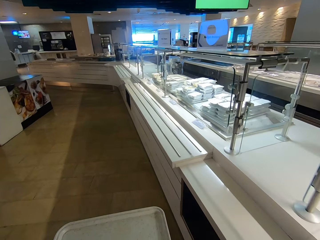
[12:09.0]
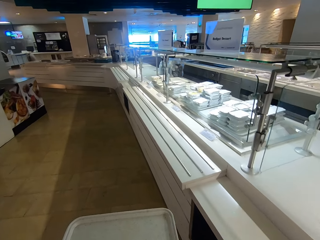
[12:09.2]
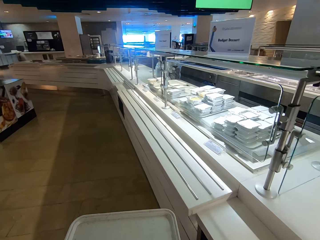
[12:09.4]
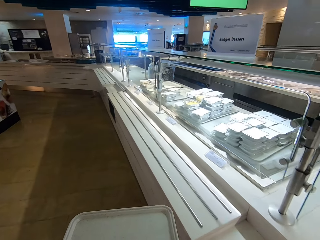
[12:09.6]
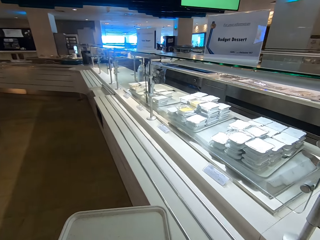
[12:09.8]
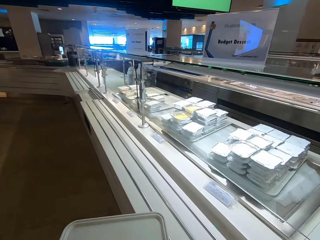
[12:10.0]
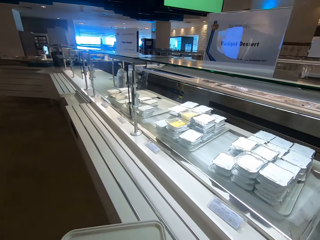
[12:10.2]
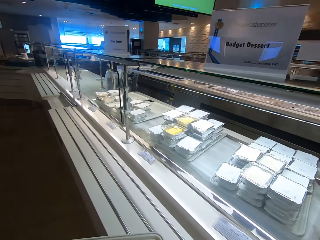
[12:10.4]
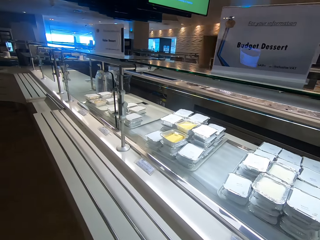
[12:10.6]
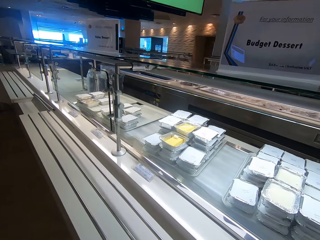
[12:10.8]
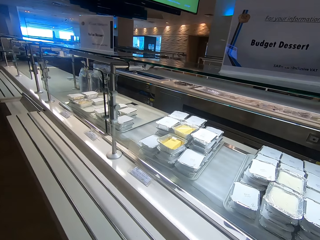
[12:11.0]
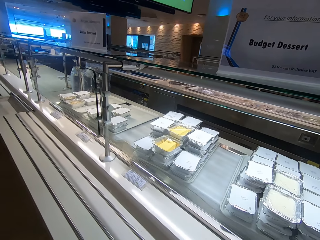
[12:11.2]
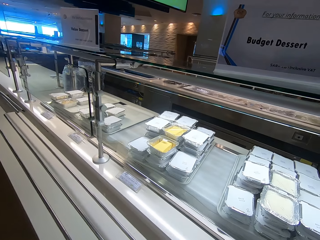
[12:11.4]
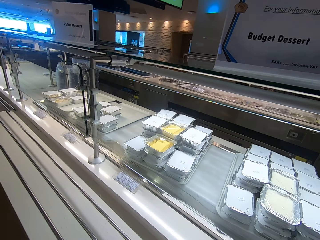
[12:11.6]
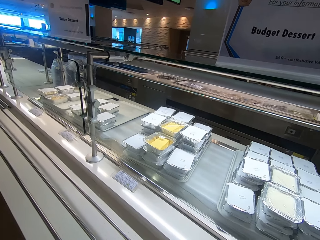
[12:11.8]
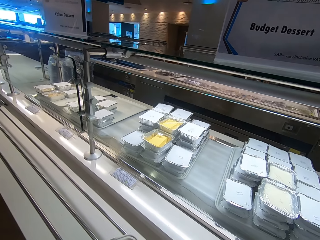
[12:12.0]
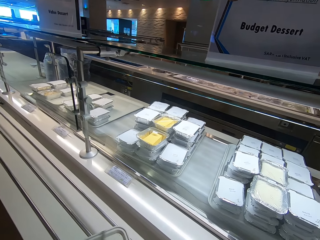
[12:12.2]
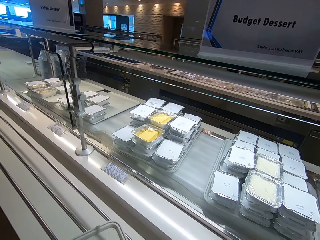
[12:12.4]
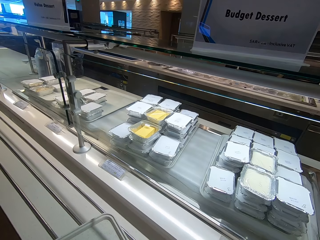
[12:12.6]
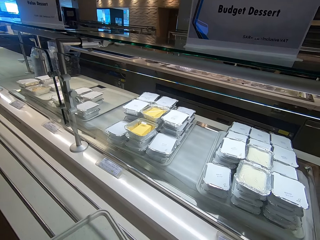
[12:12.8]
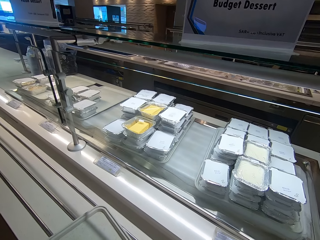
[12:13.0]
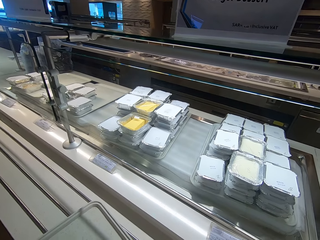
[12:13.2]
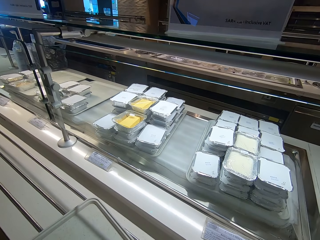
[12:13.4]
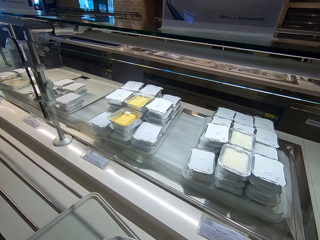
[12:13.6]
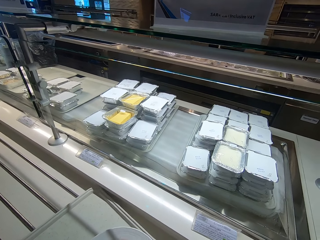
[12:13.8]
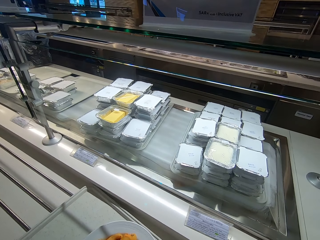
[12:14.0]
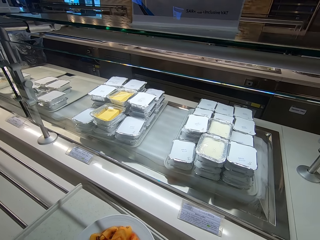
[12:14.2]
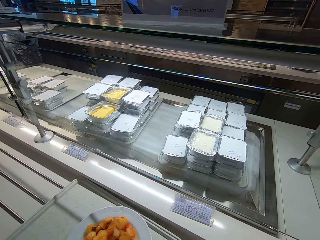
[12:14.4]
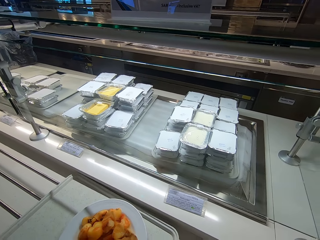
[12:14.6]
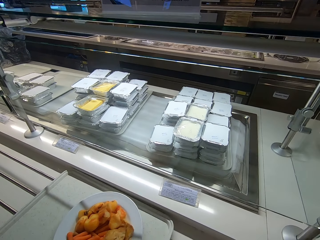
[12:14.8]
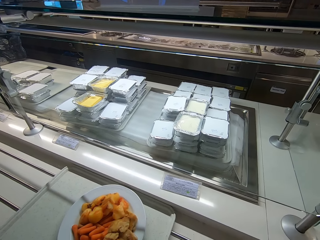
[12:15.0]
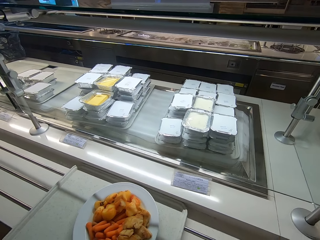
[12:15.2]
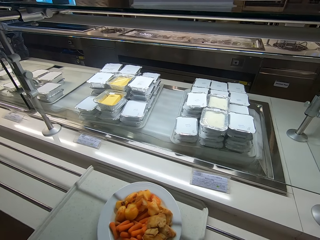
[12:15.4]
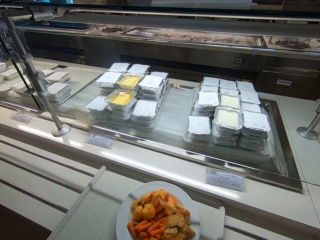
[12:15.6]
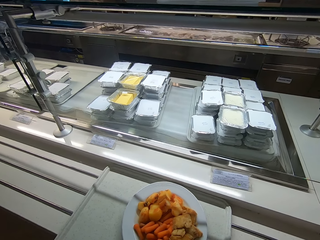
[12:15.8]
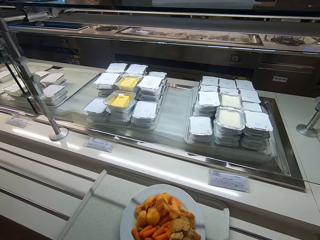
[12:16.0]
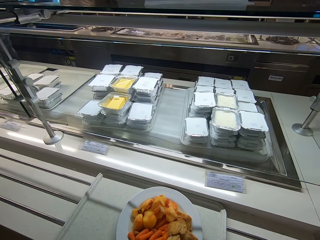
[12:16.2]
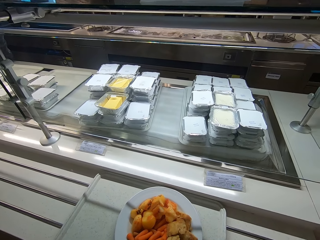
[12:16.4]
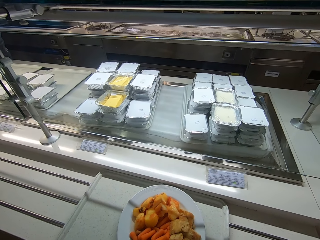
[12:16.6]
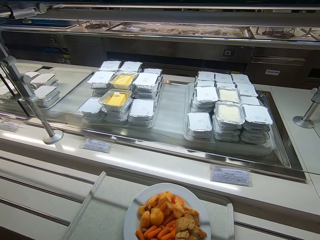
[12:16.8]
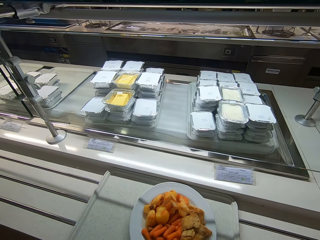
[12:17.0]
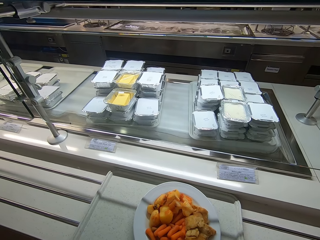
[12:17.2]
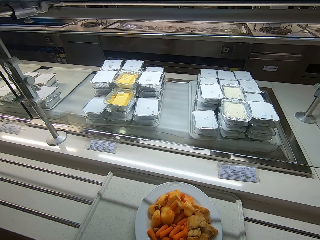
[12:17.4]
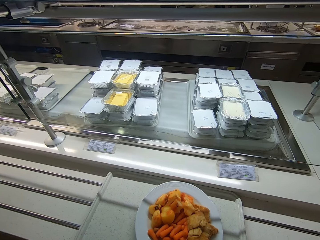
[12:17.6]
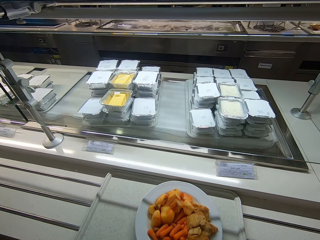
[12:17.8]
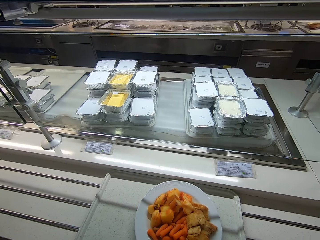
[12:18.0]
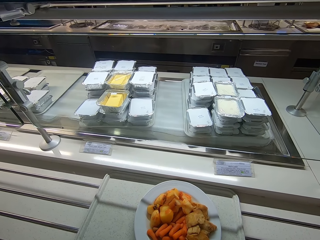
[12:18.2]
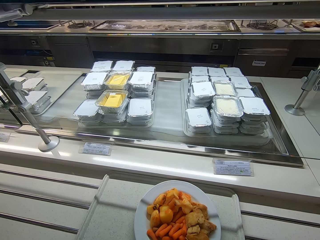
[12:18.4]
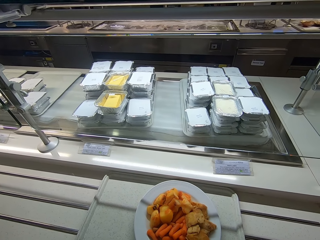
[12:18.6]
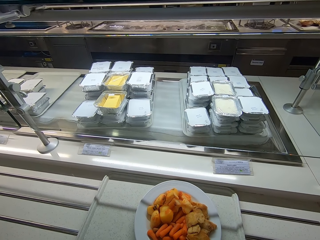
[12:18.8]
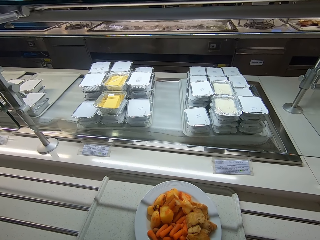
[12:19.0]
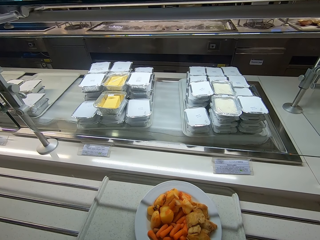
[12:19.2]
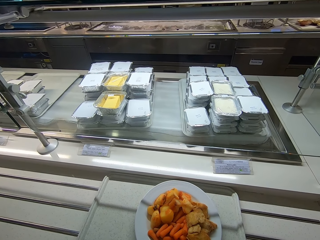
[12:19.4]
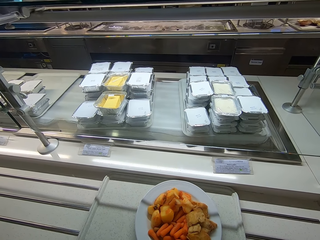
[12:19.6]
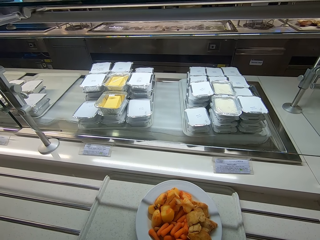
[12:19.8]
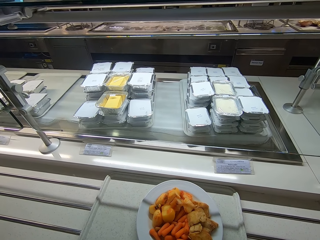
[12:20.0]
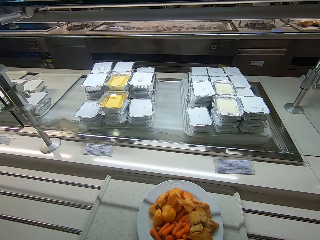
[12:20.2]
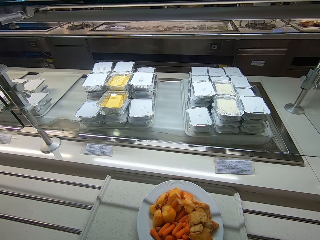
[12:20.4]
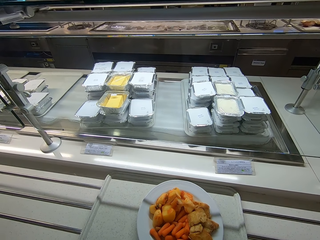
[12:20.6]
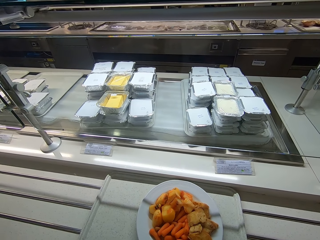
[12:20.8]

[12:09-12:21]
The camera wearer stares at the counter. They place food on the counter. They stare at the counter. They stop at the desserts counter.

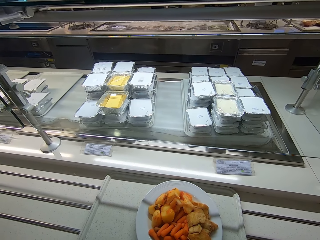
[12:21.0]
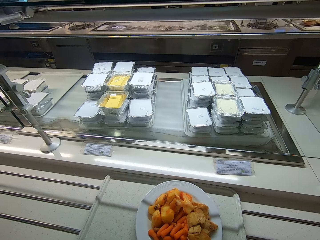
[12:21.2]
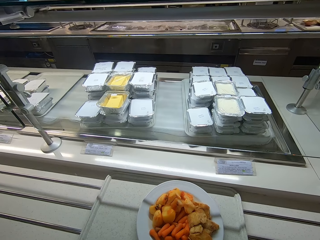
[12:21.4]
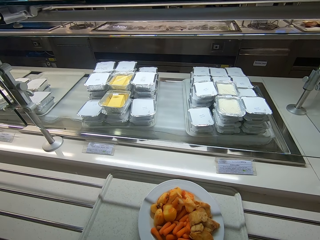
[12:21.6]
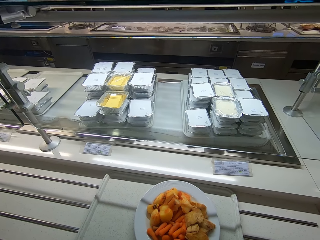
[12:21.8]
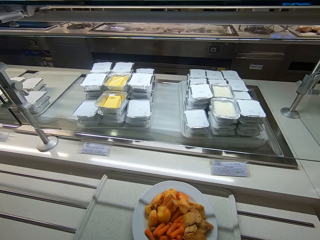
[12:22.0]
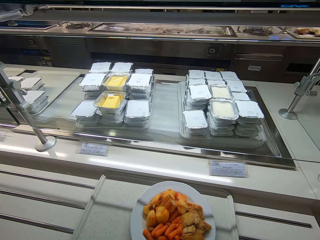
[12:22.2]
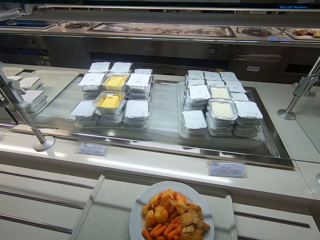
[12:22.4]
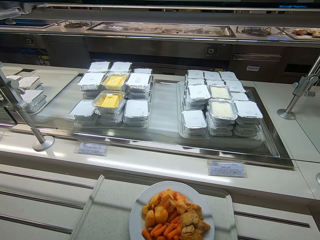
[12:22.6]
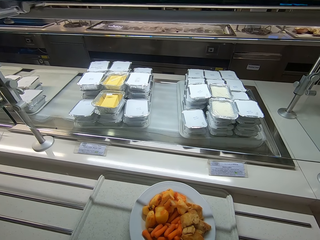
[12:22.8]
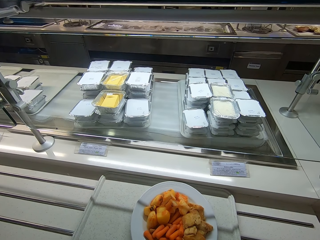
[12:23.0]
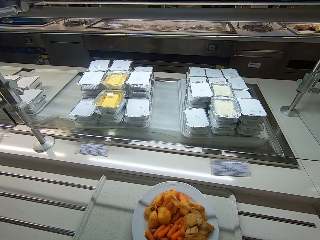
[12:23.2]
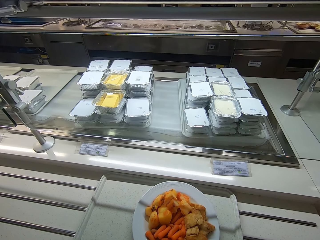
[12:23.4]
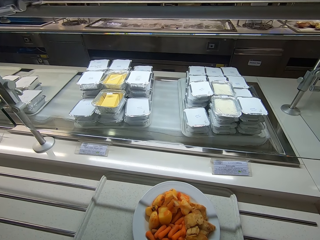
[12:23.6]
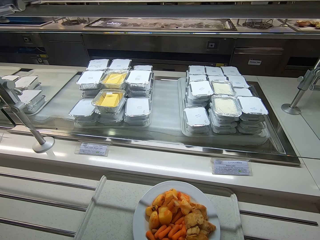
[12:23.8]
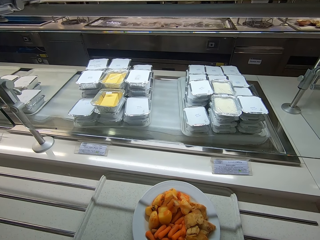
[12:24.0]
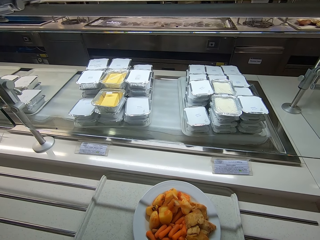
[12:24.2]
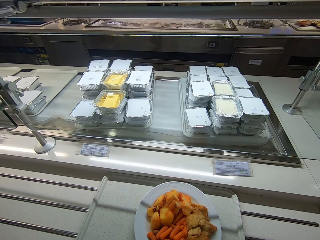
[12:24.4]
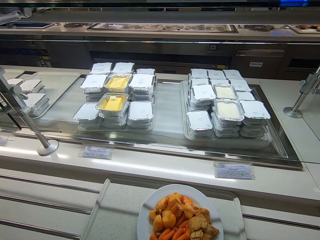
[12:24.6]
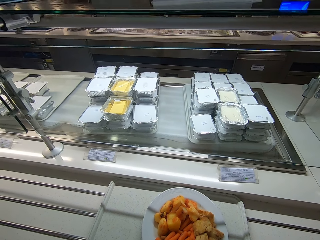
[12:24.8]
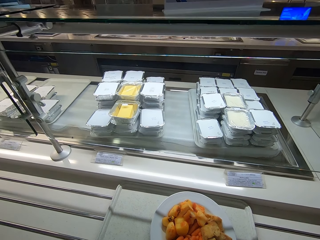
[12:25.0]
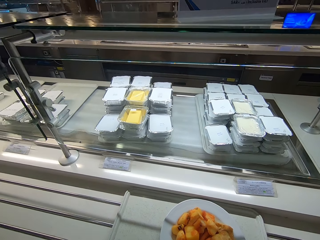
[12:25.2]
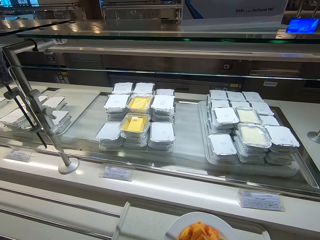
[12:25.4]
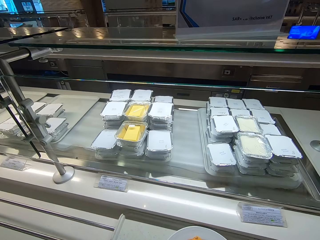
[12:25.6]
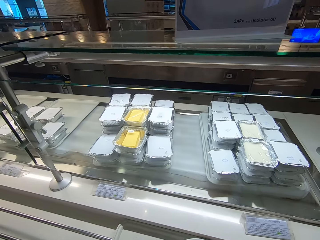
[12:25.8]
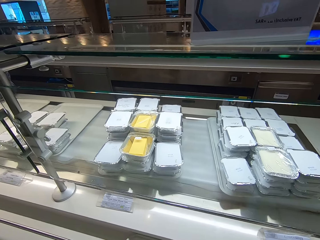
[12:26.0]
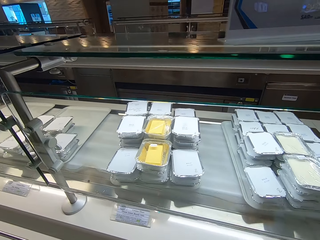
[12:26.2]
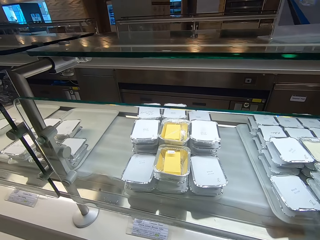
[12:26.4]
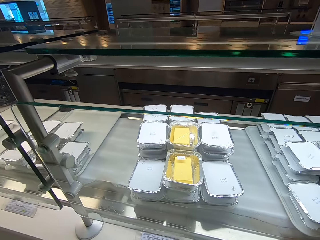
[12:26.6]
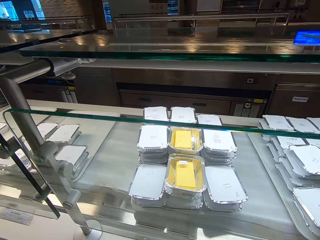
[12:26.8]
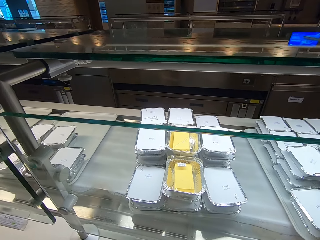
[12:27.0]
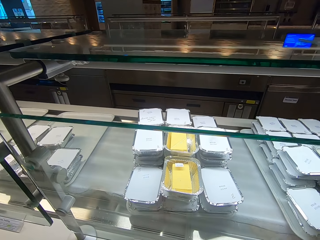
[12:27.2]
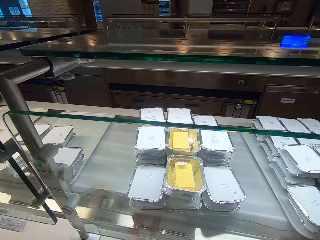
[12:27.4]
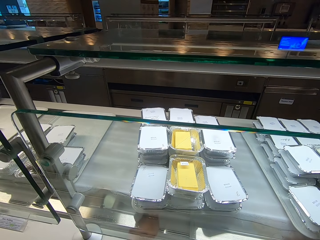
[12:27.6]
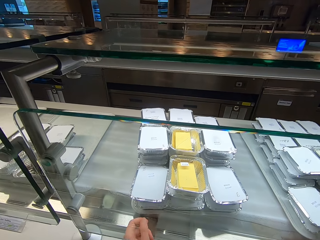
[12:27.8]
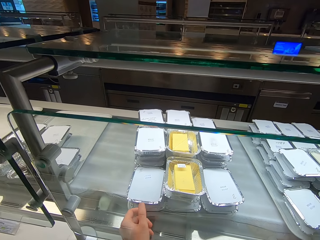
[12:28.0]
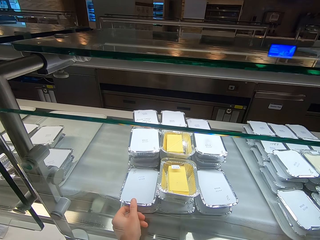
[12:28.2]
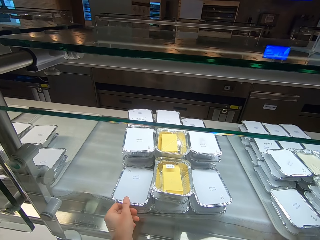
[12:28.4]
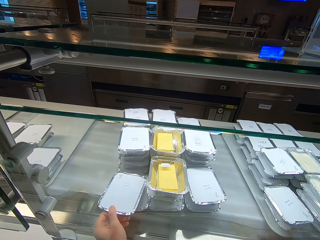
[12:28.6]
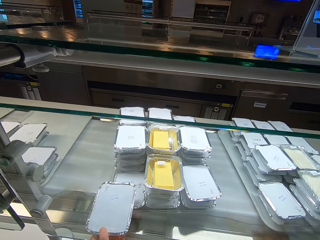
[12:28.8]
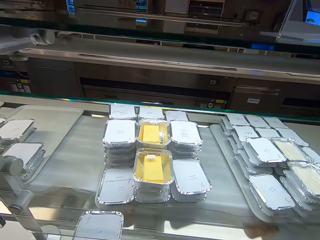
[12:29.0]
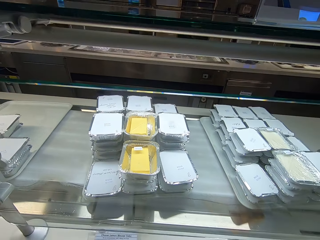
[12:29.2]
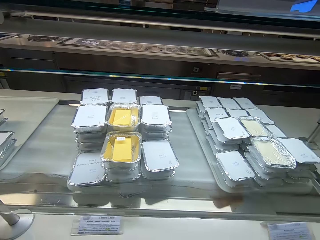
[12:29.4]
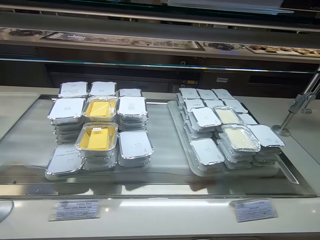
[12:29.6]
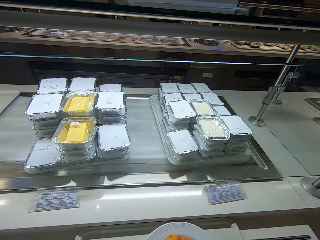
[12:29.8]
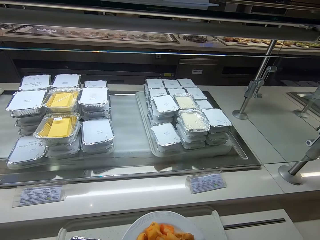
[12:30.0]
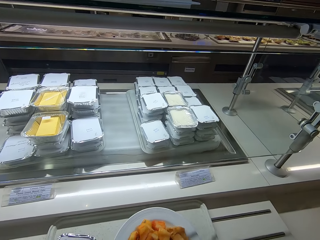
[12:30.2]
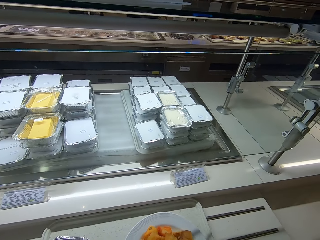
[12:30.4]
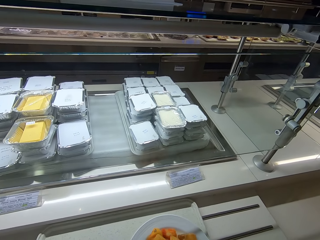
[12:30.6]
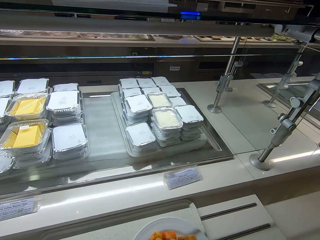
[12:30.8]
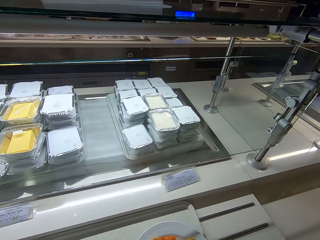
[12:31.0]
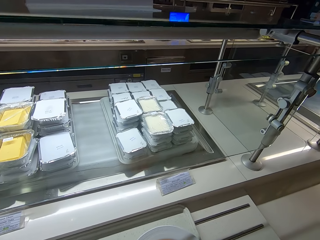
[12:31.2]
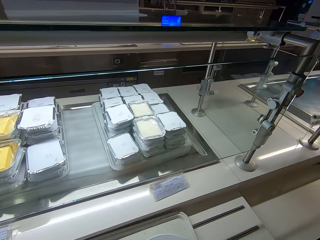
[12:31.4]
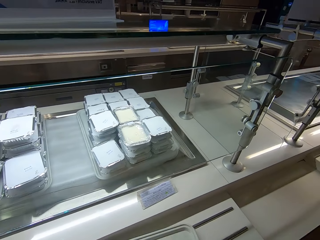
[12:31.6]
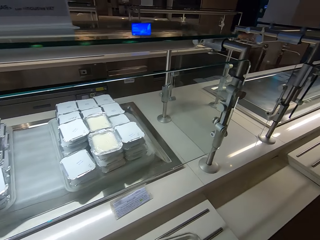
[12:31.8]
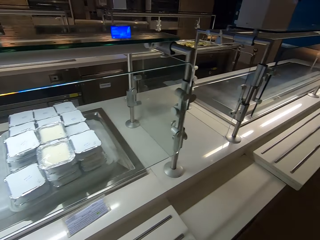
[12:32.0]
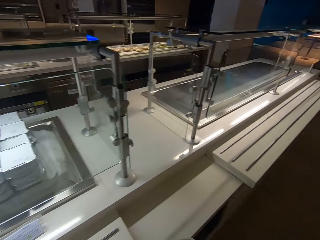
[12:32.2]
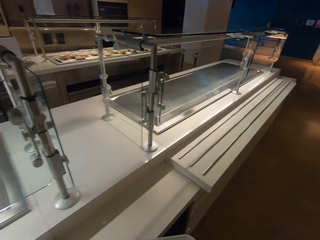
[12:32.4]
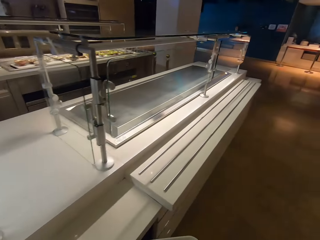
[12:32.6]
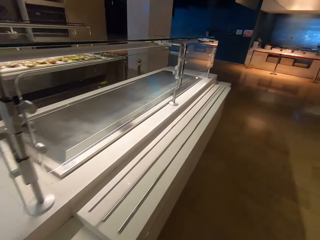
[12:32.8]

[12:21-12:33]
The camera wearer picks up a dessert dish from the counter. They put the dessert dish on the tray. They pick up the tray.
